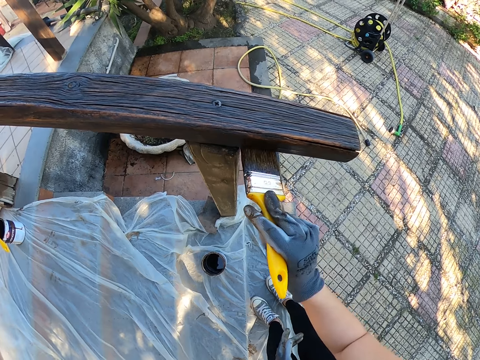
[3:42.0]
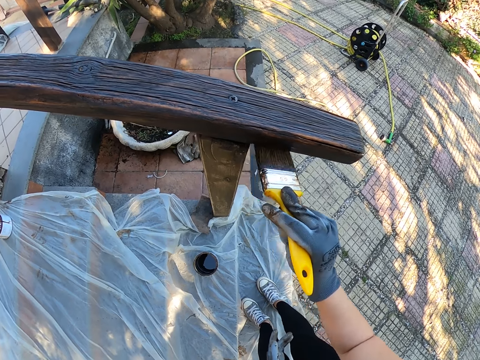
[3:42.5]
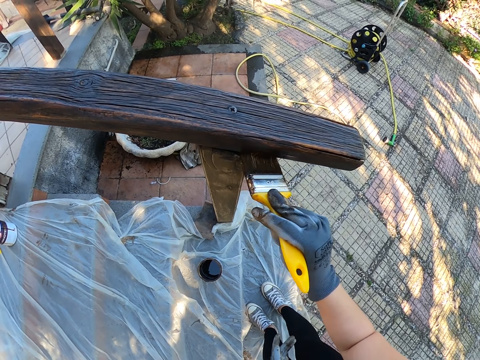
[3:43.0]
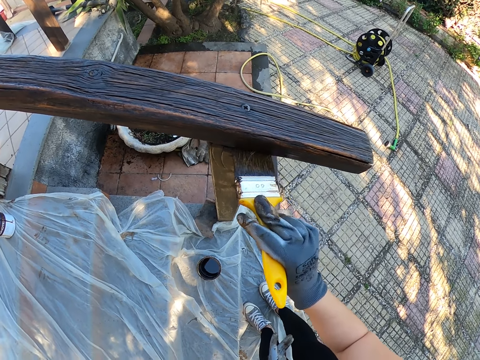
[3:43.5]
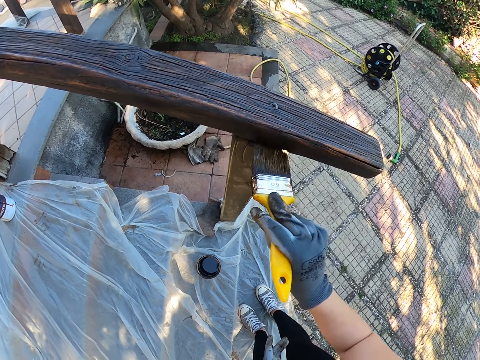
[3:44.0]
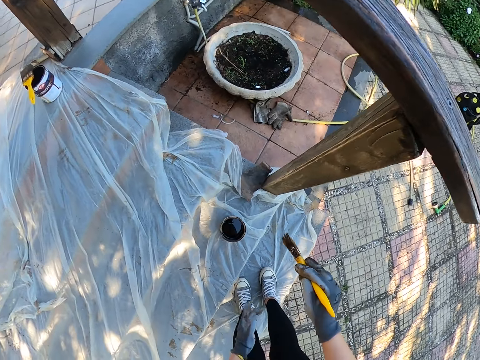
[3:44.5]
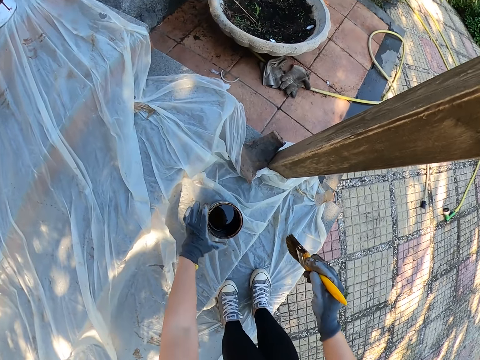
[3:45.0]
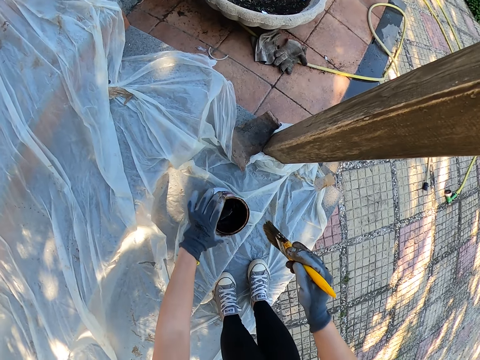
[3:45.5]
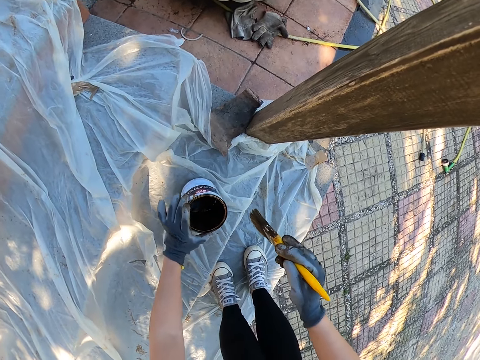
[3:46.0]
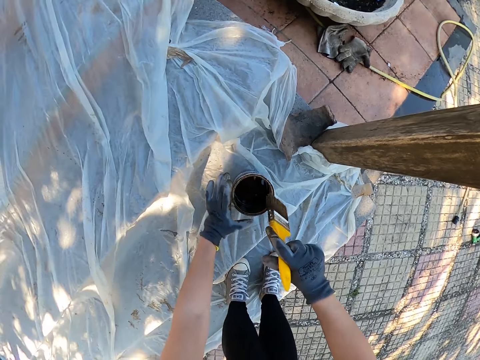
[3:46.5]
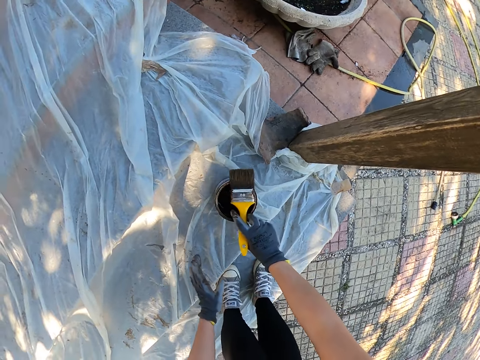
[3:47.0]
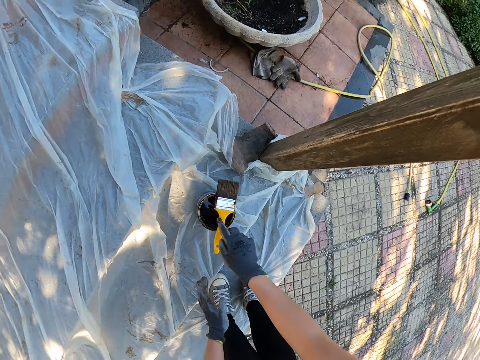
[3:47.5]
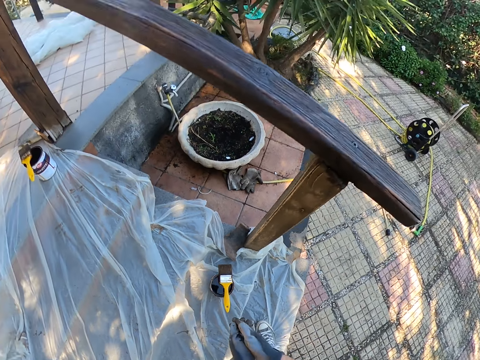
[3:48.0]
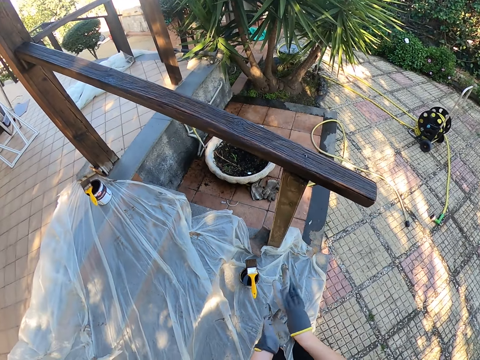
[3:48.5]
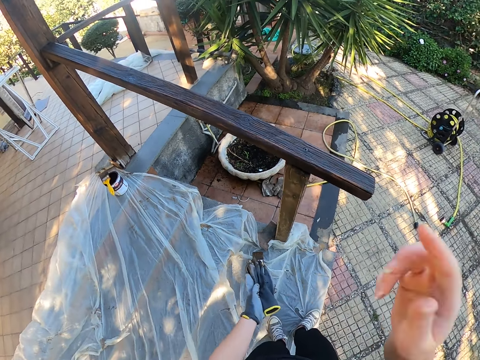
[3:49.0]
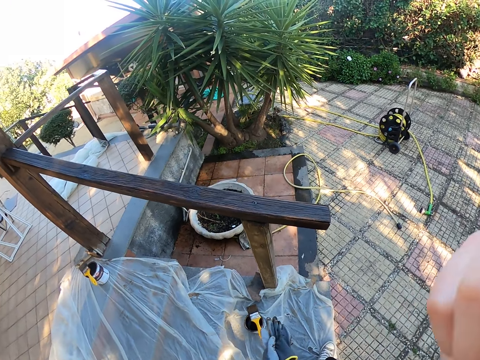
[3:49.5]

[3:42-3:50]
The camera wearer paints the fence. She touches the can of wood polish with her left hand. She rotates the container with paint. She drops the brush on the can of polish. She takes off the glove in her right hand. She does something.
